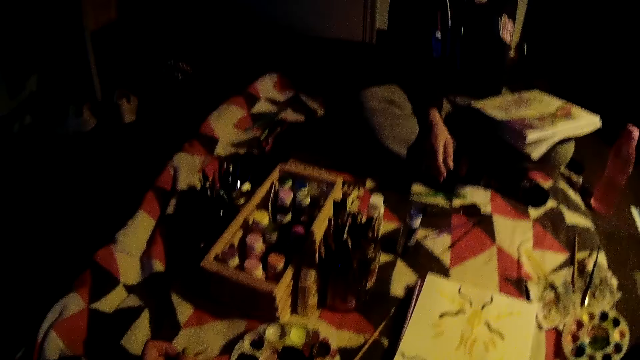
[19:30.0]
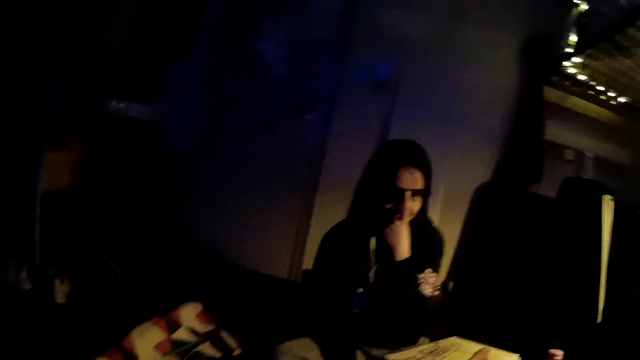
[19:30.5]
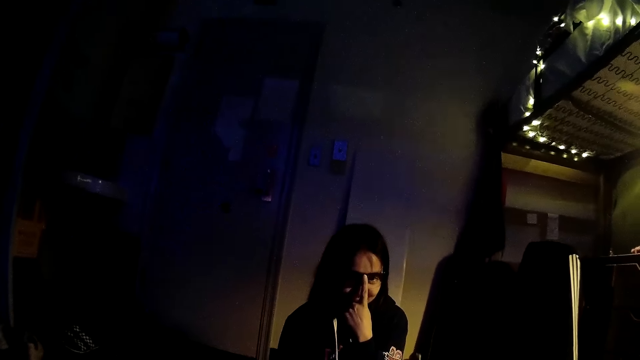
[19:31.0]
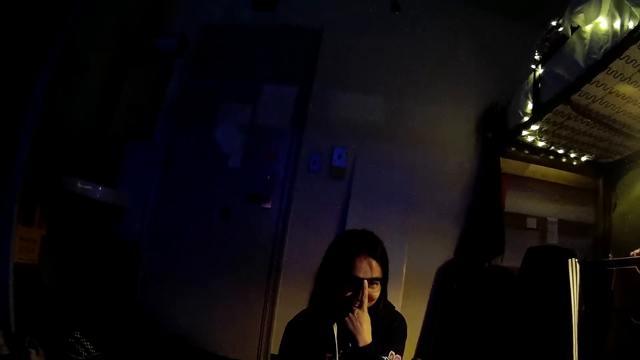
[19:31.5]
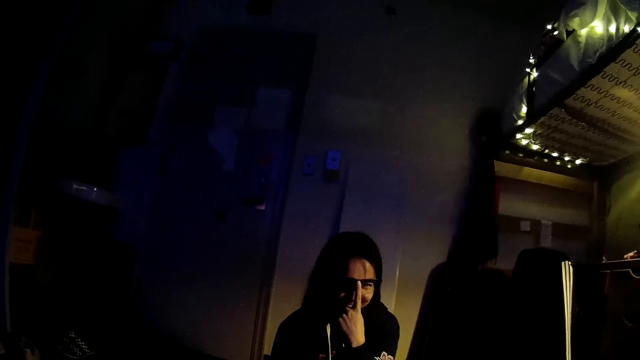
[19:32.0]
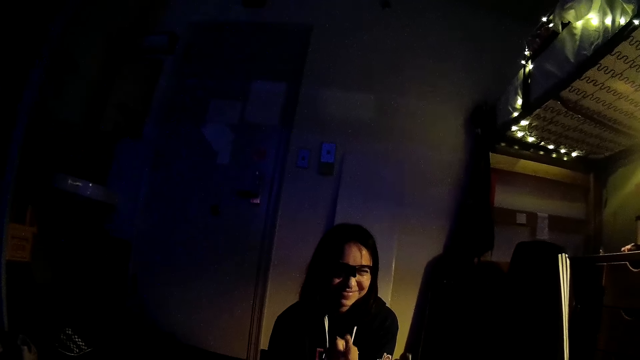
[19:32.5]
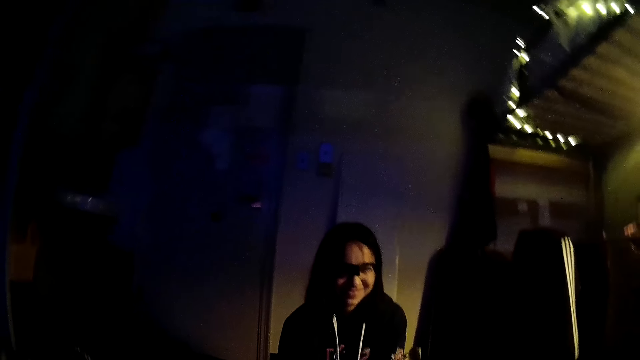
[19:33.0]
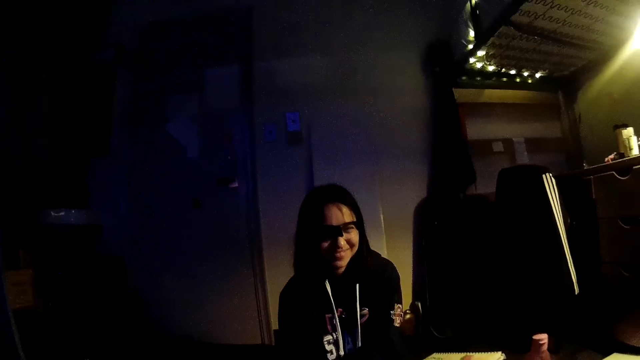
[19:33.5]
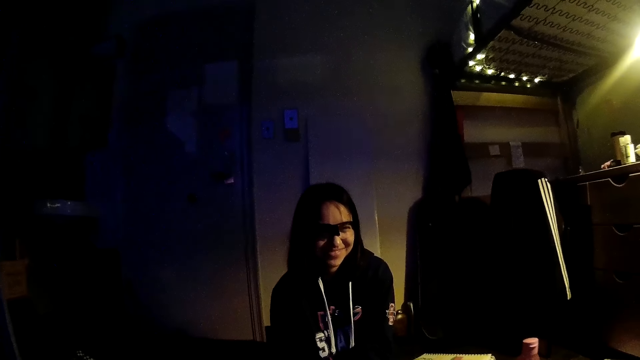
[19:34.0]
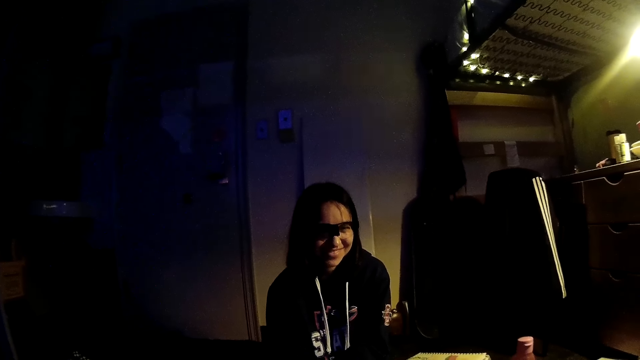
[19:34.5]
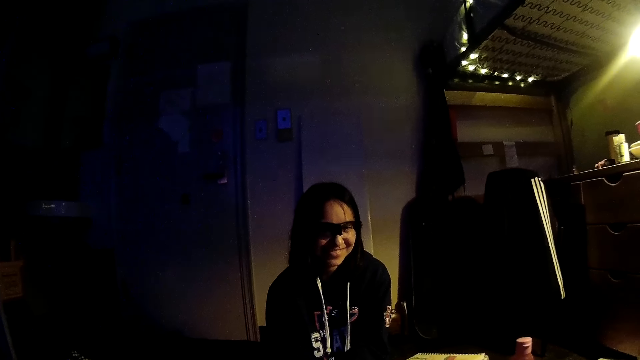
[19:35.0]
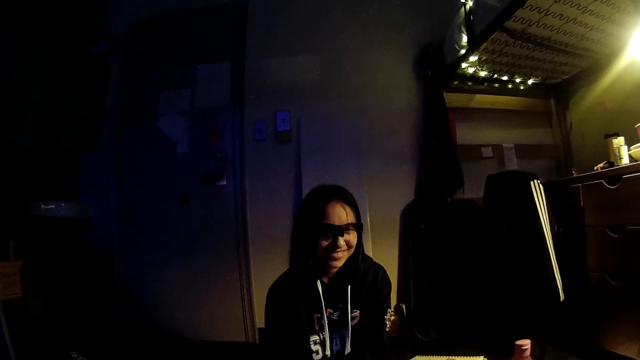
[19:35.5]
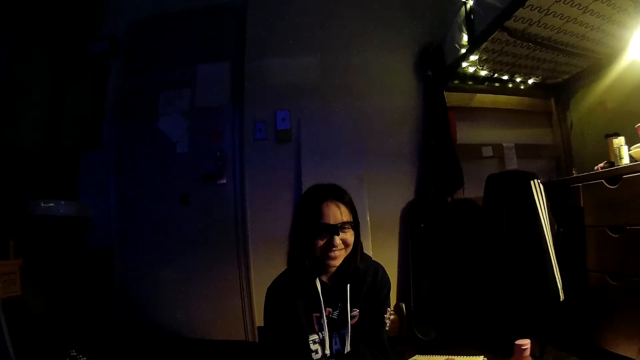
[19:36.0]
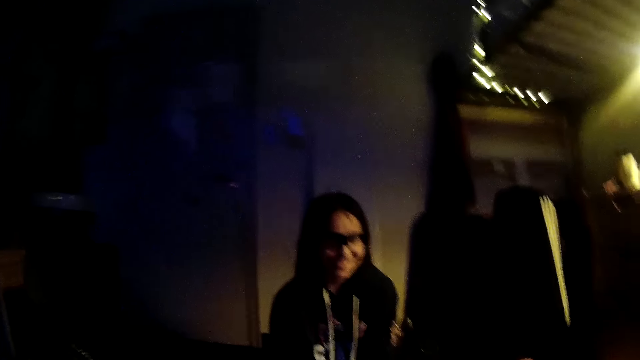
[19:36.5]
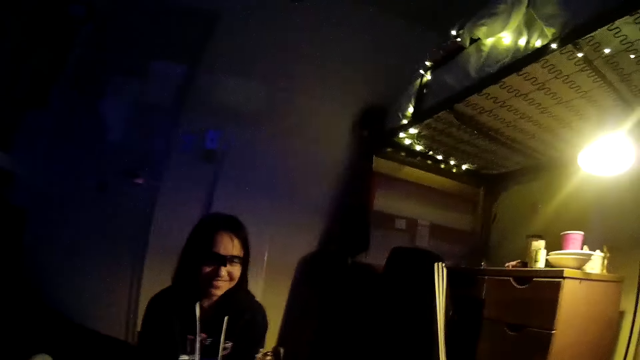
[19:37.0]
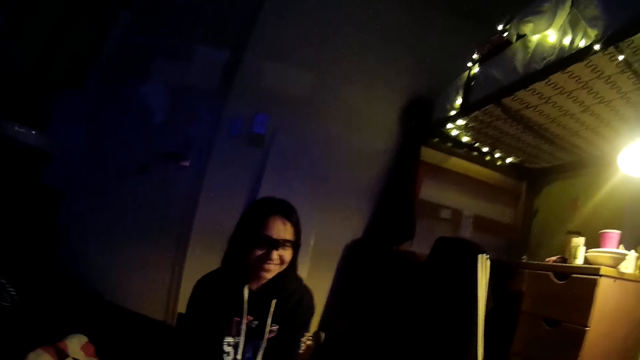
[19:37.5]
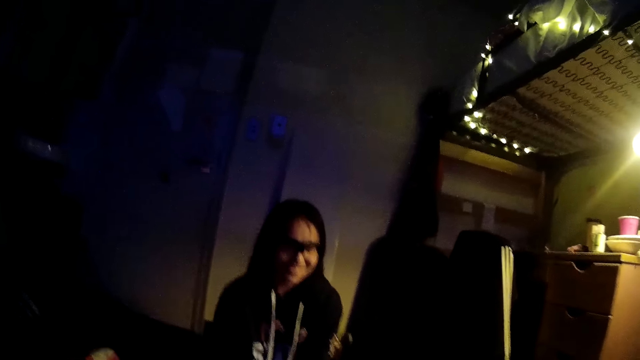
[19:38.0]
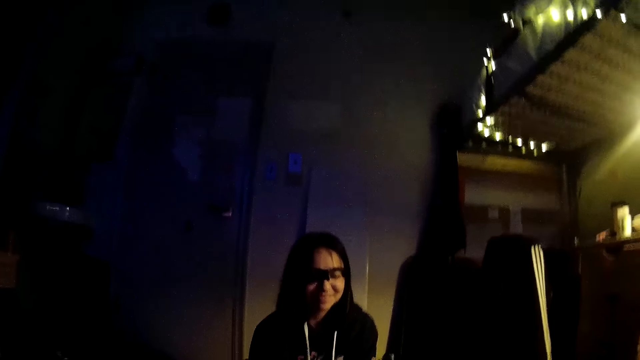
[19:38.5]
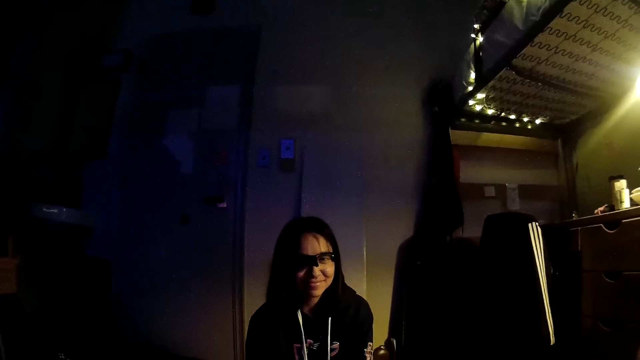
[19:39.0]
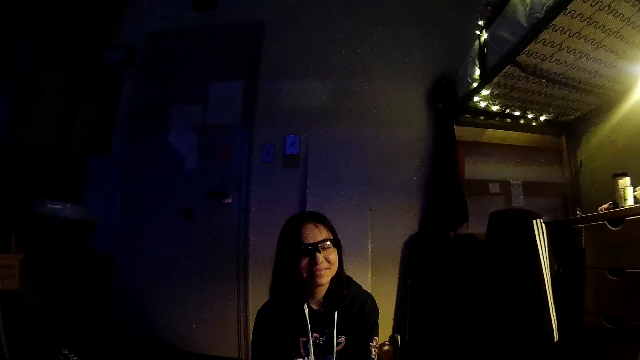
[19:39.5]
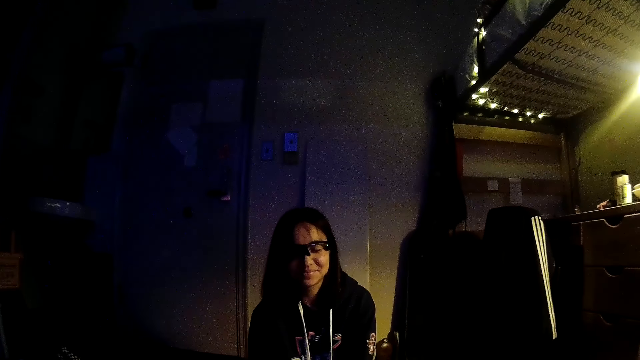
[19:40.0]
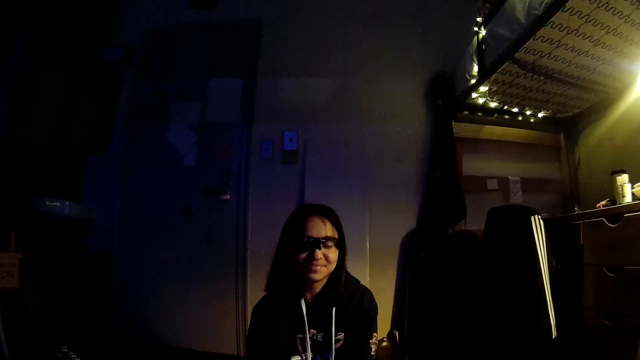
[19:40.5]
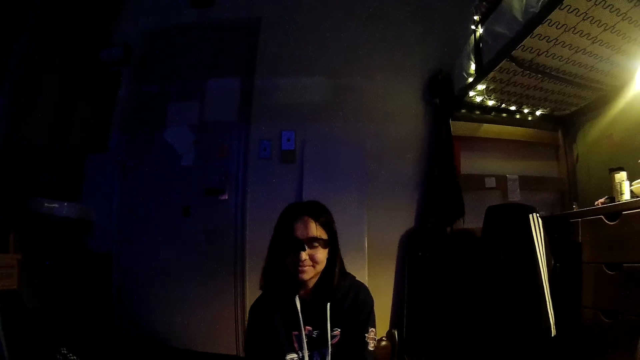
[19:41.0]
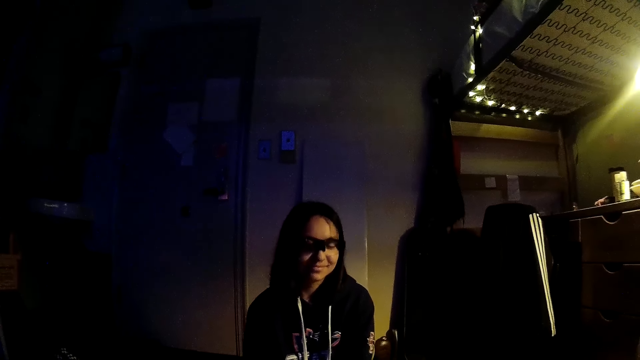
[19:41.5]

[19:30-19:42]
The camera wearer interacts with the girl. The girl removes her left hand from her face.

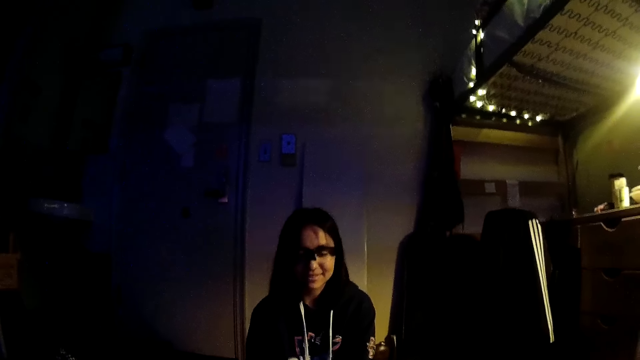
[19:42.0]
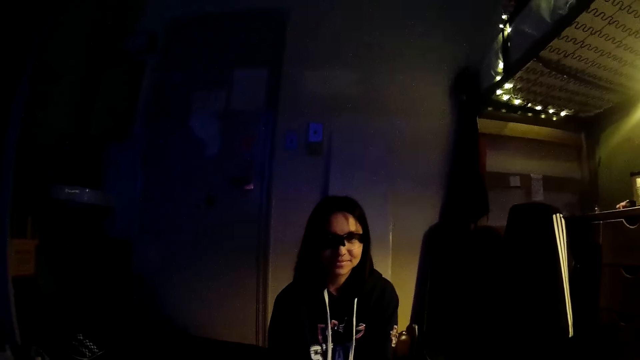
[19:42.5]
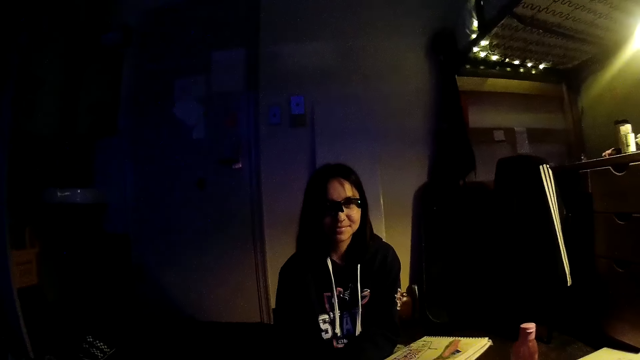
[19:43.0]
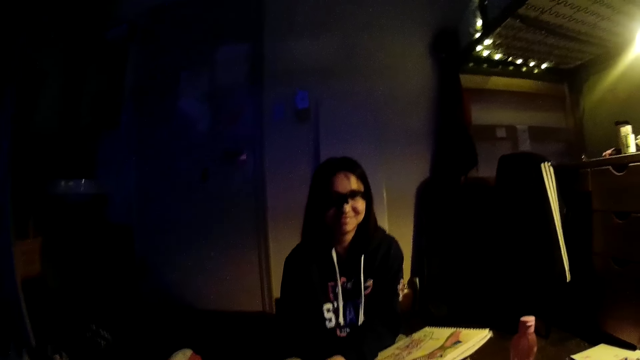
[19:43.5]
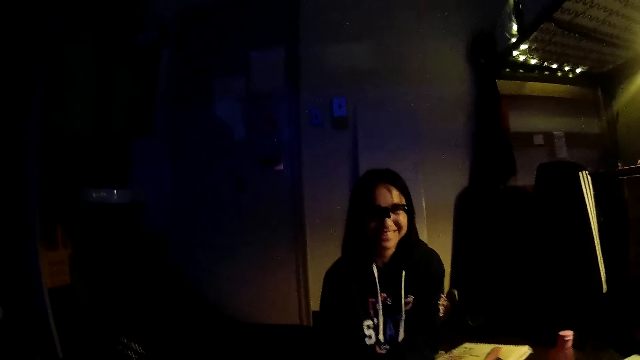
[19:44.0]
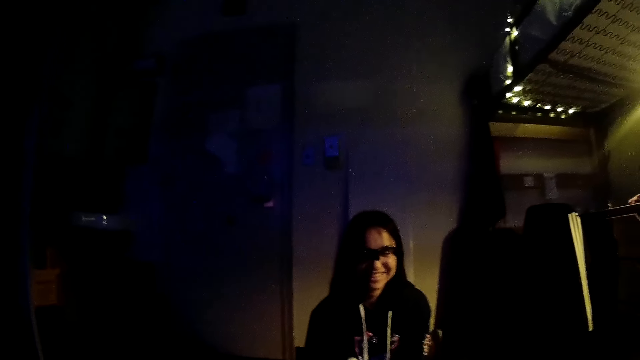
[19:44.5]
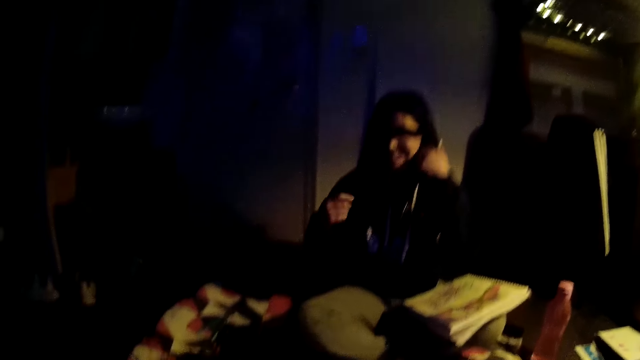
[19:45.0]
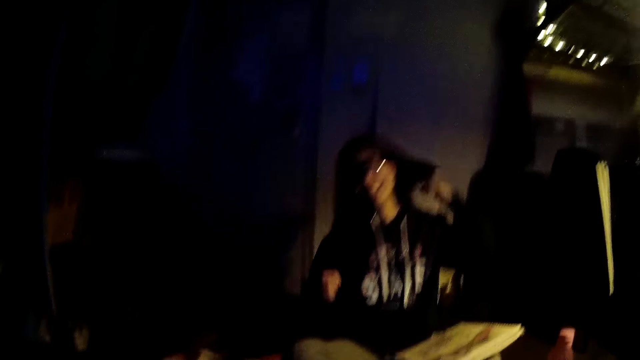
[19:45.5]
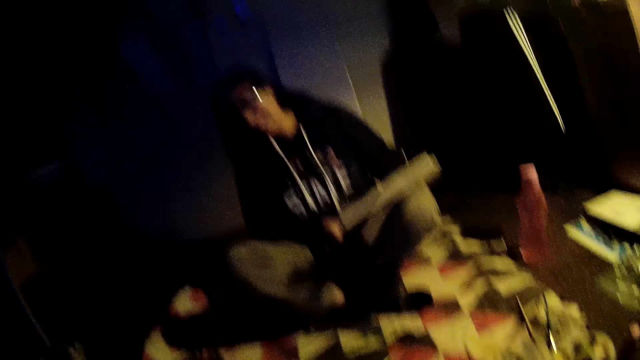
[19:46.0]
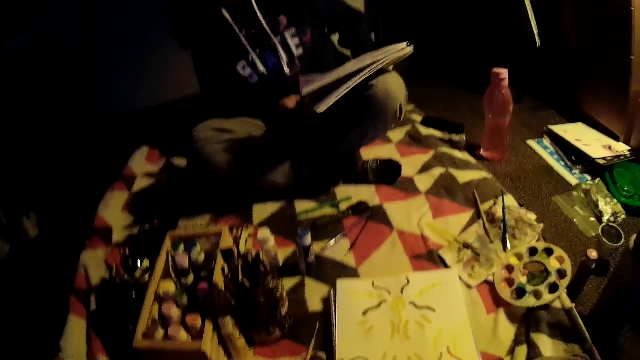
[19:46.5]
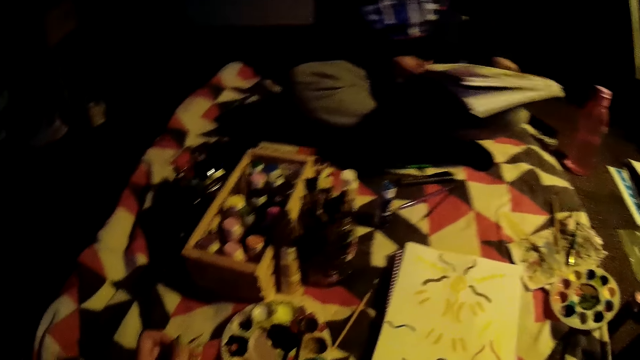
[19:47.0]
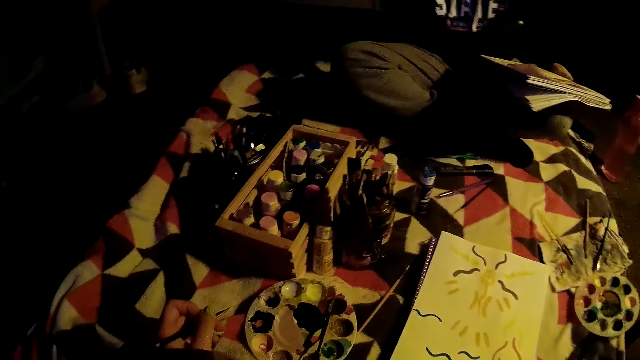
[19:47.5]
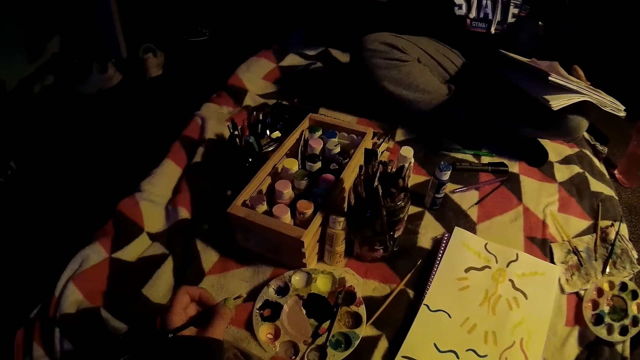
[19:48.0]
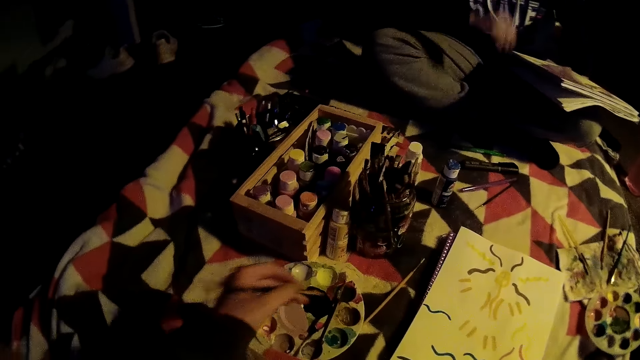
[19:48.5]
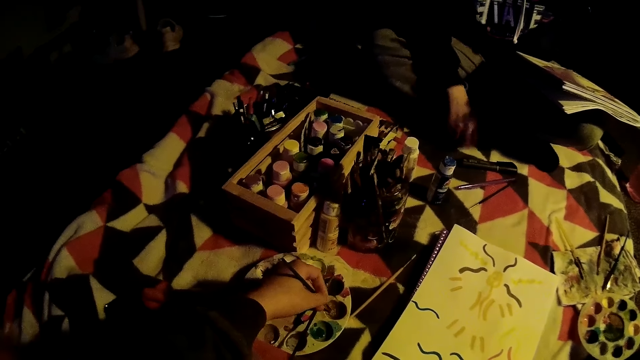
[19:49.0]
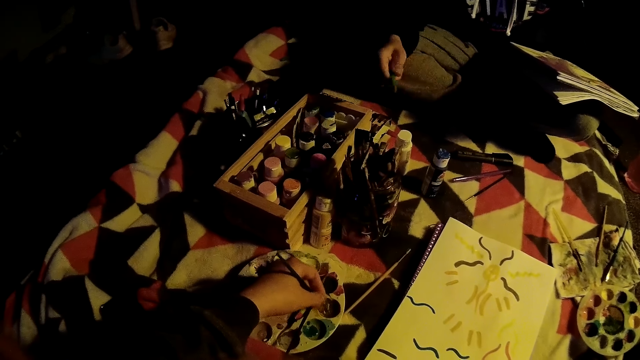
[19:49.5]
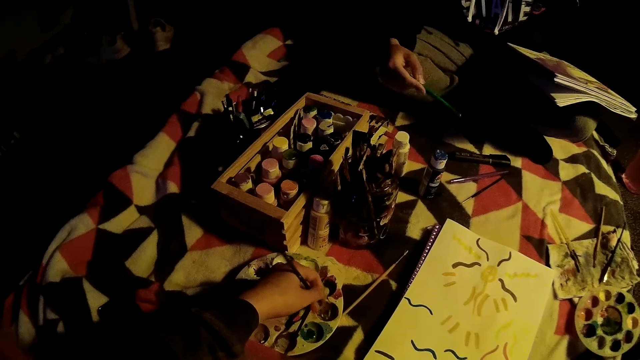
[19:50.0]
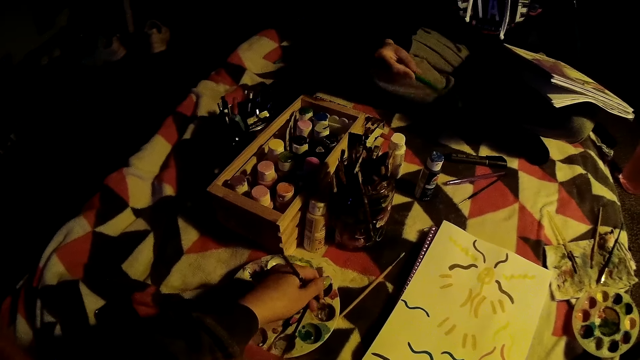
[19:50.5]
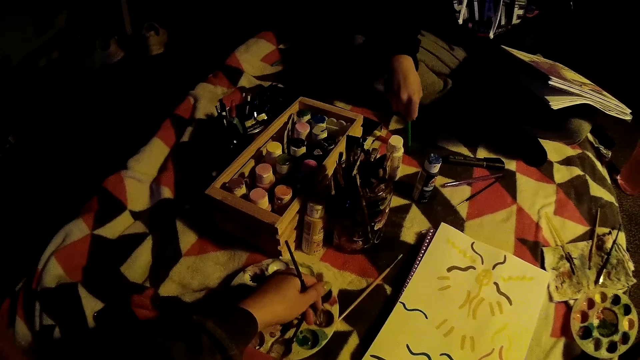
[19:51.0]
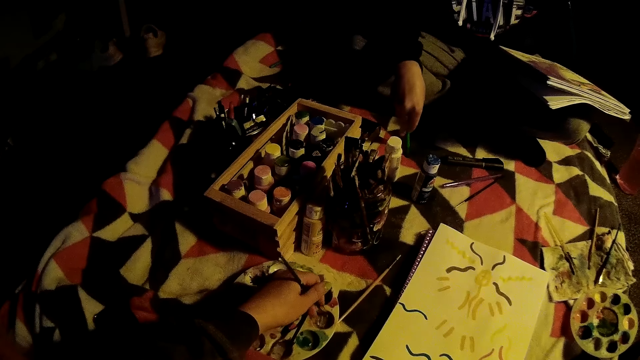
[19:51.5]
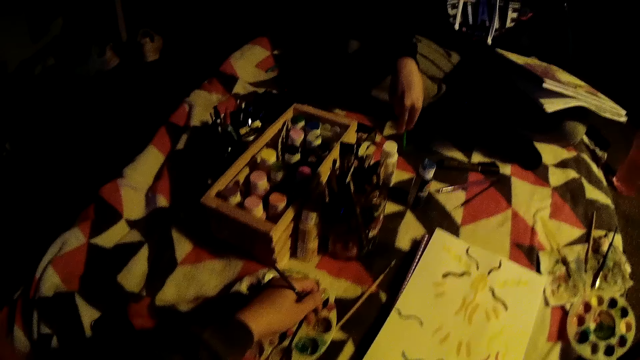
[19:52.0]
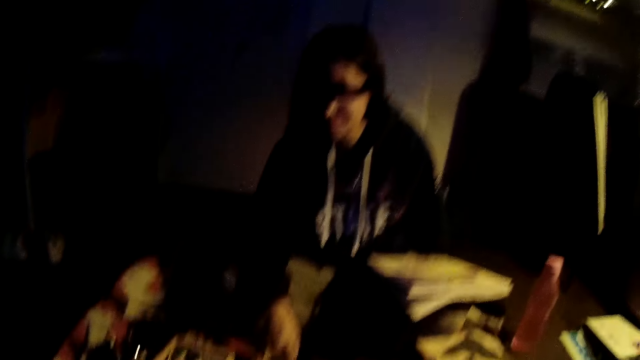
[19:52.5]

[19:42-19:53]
The girl moves both hands and pulls her hair. The camera wearer looks around. The girl holds the book on her lap with both hands. She touches her face with her right hand. She lifts the right hand. The camera wearer looks around. The girl picks up the pen with her right hand. The camera wearer dips the paintbrush in a paint palette. They dip the paintbrush on the paint.
